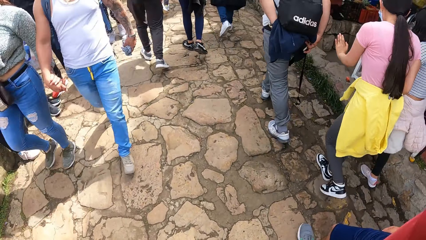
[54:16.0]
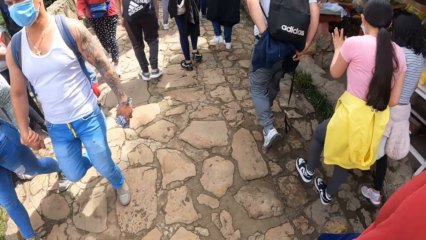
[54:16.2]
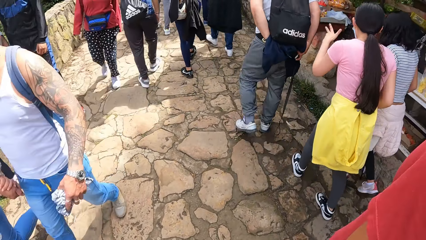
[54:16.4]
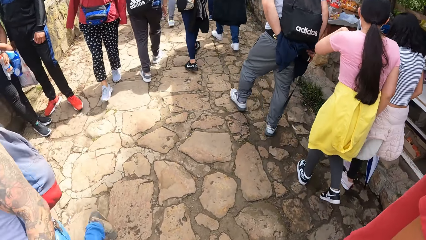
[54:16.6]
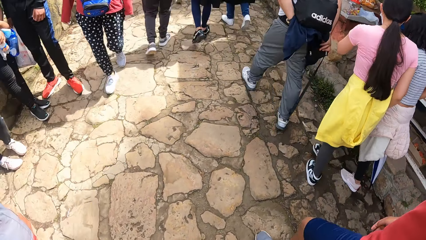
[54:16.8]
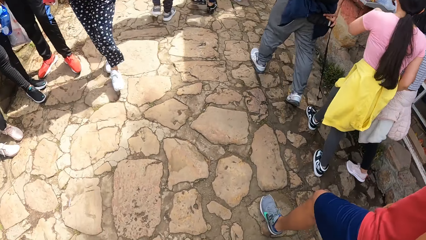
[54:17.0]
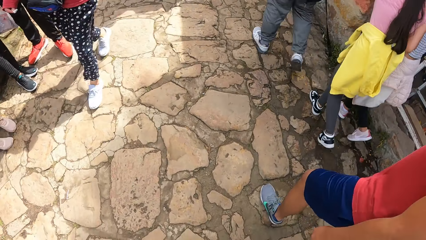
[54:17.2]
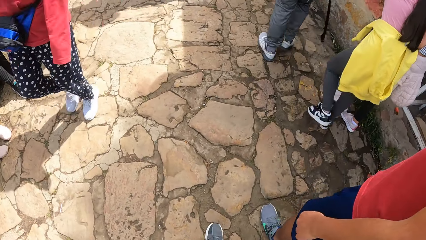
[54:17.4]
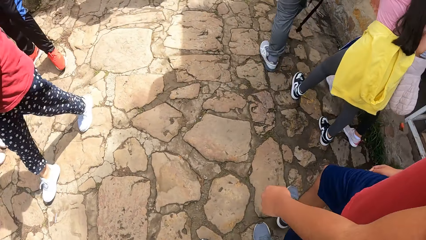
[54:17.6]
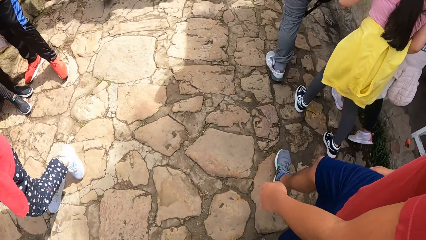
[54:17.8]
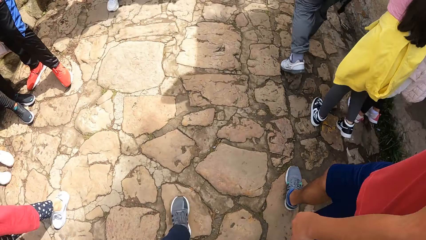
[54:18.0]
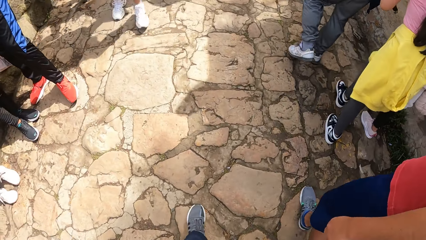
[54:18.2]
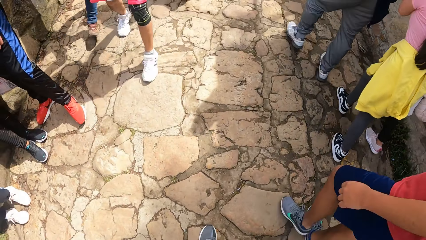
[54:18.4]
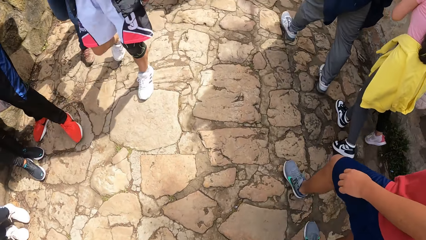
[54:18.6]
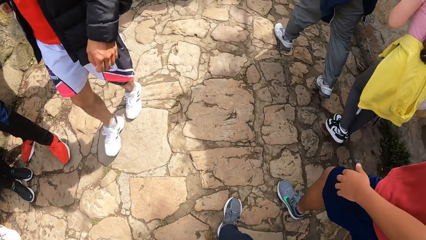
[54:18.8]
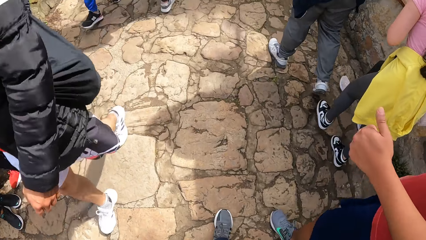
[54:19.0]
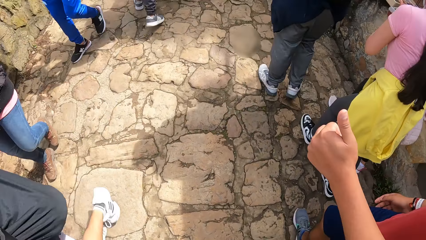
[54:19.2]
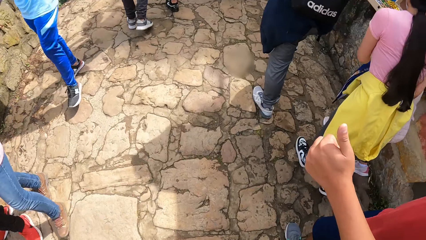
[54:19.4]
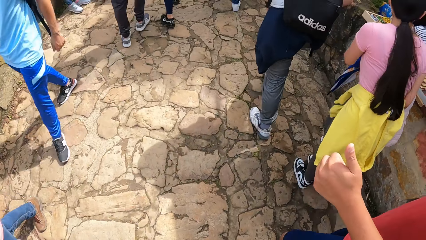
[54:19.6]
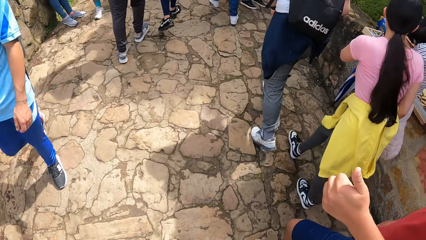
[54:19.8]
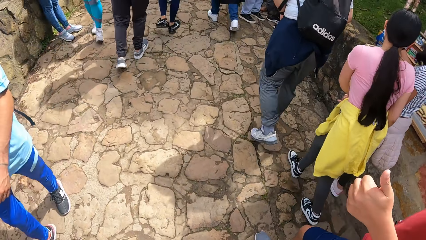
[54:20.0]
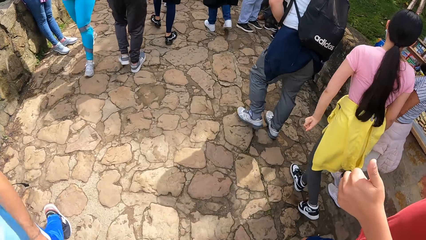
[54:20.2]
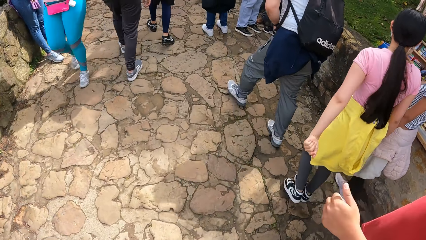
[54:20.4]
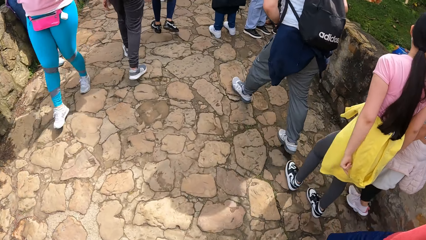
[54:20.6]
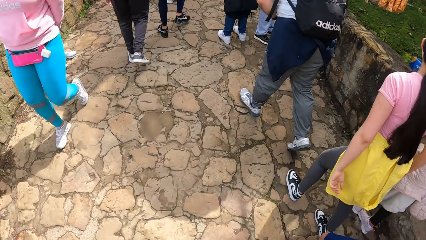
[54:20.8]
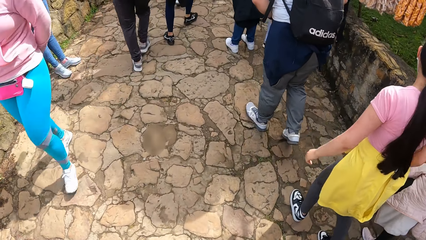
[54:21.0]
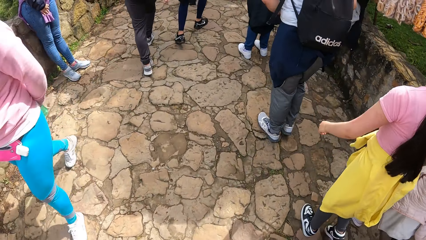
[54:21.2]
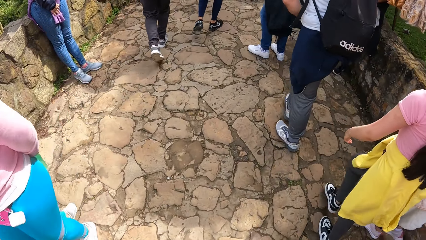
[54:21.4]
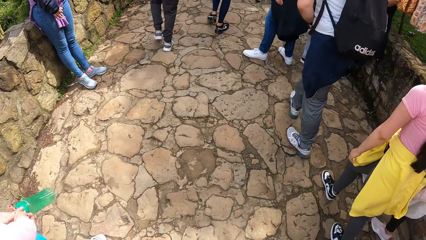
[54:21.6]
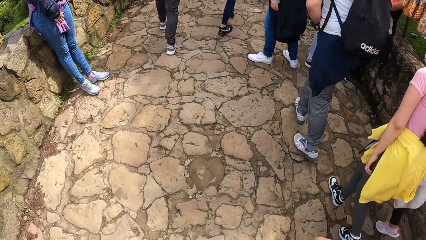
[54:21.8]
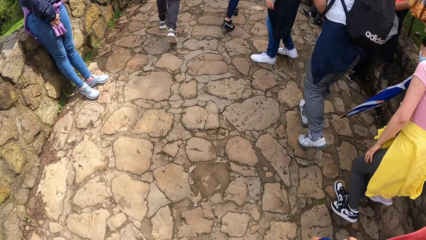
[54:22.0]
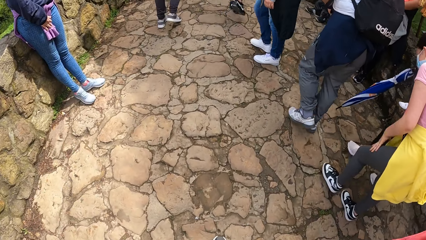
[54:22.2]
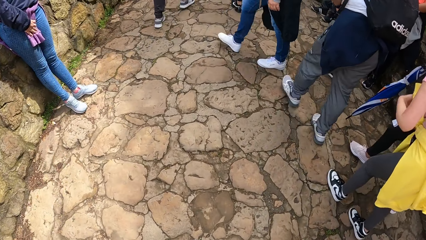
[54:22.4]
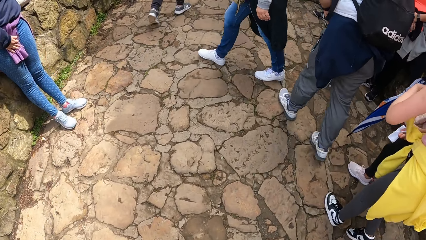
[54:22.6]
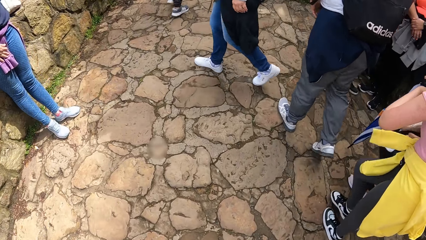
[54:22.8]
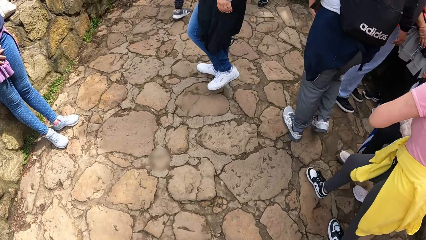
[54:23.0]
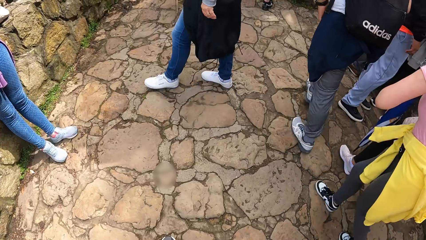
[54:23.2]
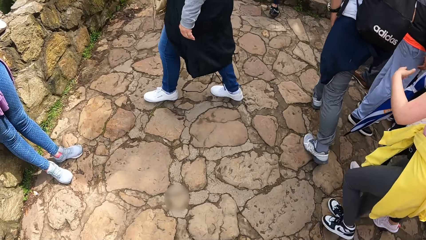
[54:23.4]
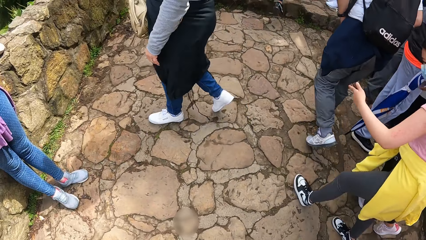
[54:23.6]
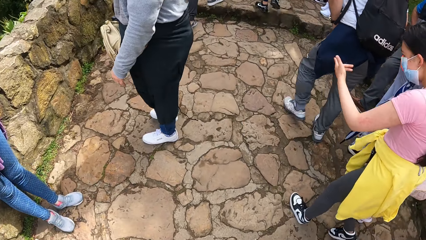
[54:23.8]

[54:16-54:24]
A man interacted with the camera wearer.

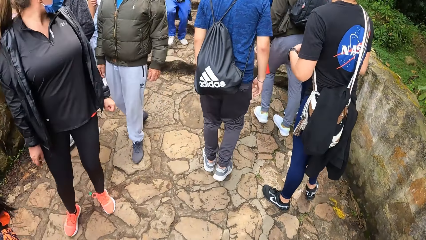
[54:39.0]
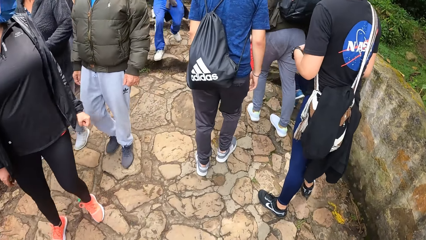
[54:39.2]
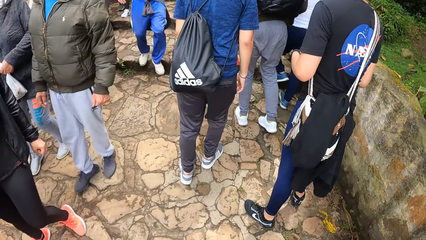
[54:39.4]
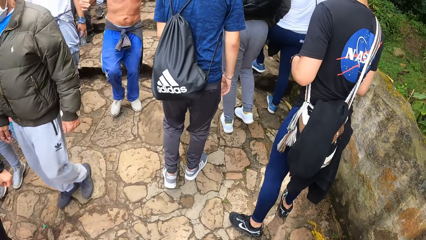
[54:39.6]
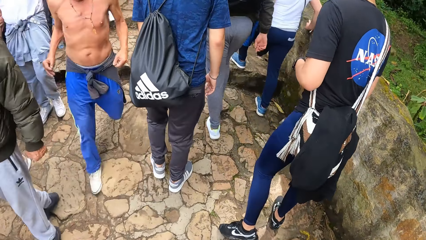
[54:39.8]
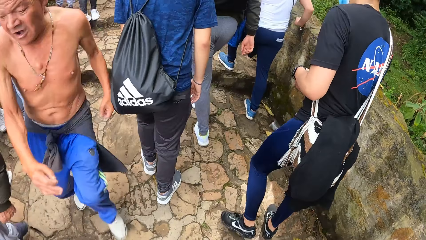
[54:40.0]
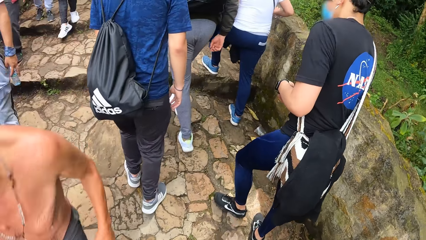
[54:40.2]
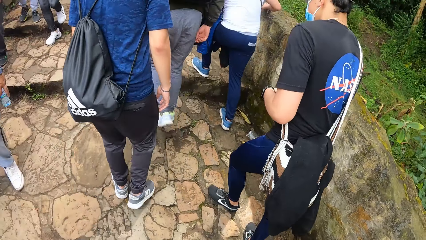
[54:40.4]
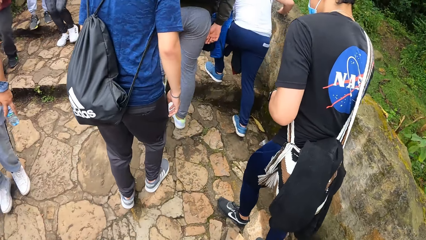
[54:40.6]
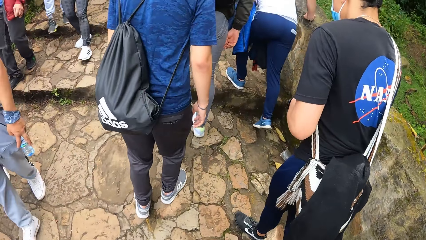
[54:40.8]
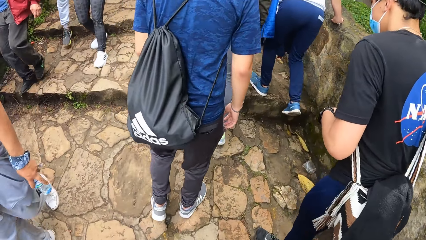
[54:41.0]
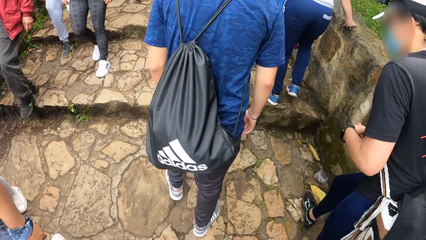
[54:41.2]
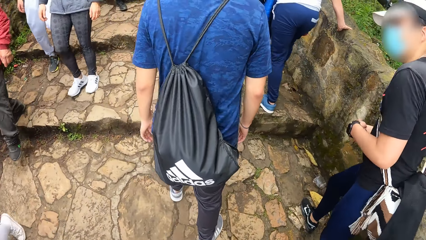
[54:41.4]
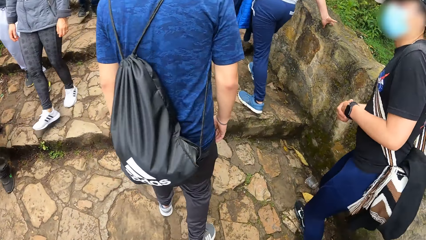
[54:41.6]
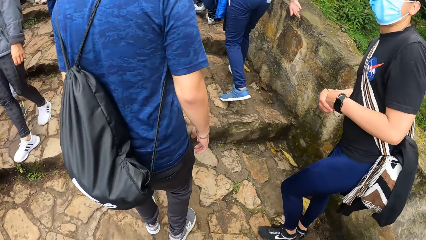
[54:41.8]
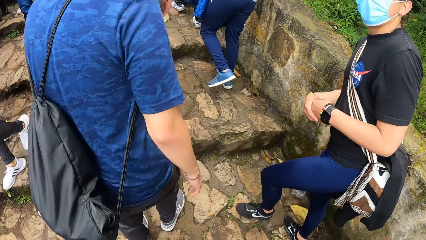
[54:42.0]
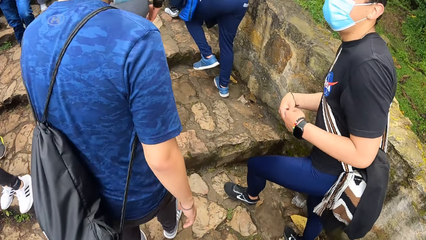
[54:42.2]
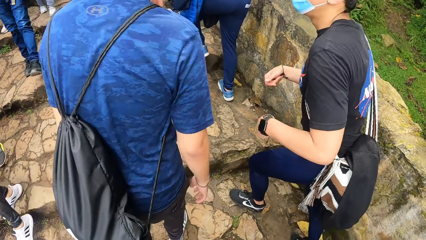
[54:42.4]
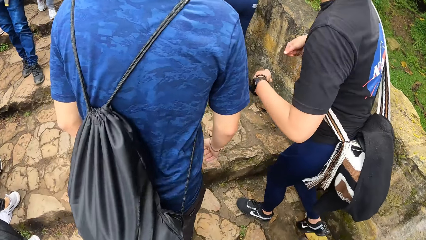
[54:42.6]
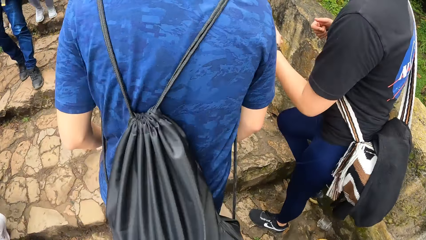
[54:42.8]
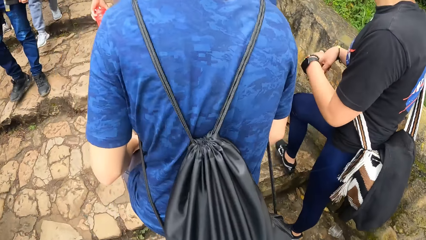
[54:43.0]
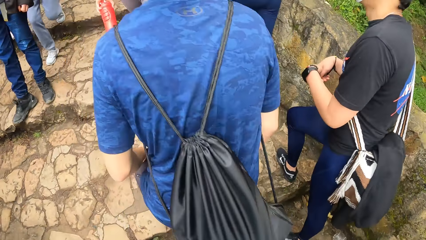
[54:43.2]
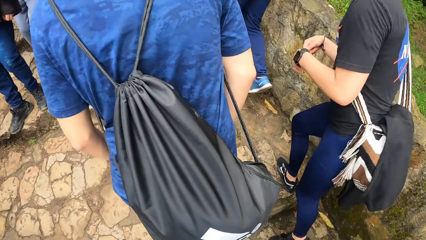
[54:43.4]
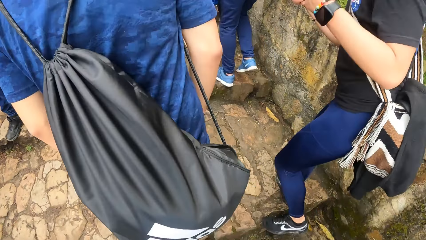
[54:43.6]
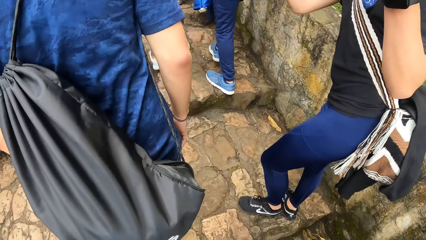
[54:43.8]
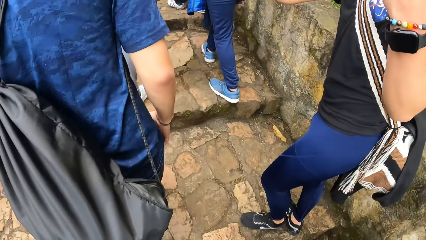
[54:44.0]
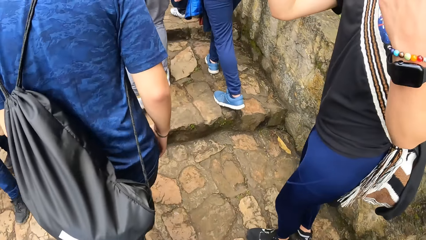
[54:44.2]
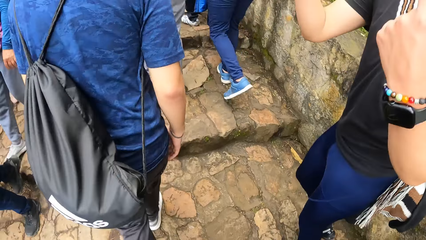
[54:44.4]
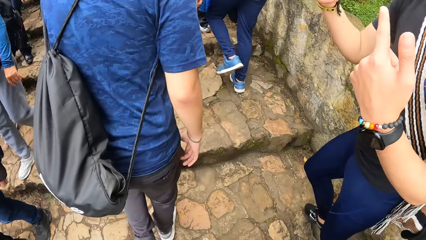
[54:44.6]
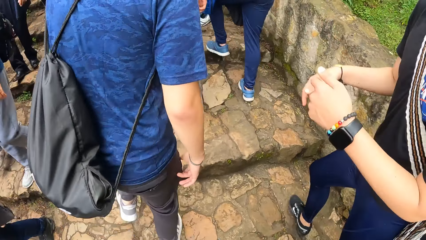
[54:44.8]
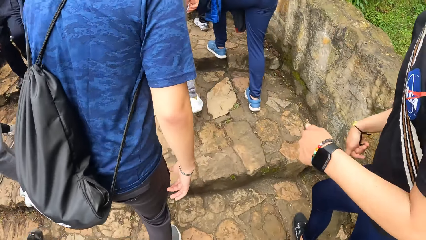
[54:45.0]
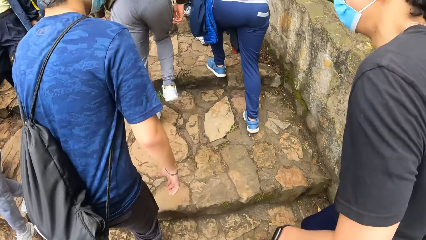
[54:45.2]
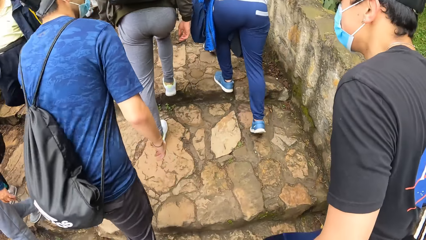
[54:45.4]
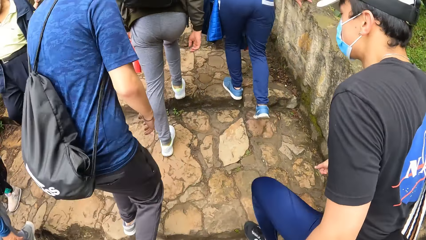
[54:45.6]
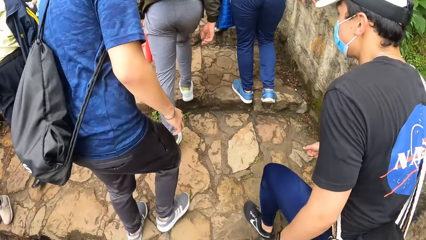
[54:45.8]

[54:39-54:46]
A man interacts with the camera wearer, another man and a third man.
